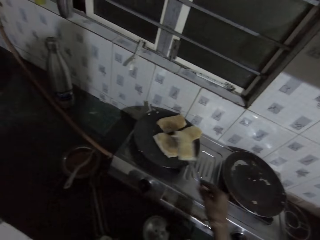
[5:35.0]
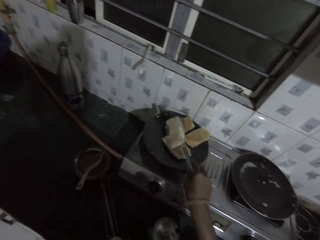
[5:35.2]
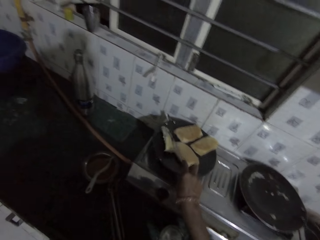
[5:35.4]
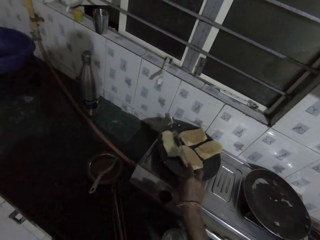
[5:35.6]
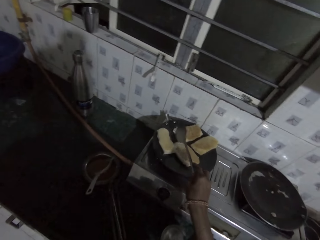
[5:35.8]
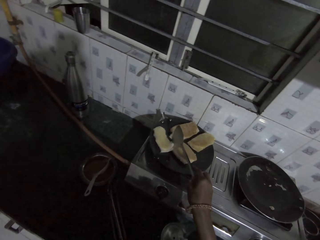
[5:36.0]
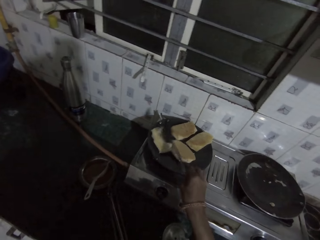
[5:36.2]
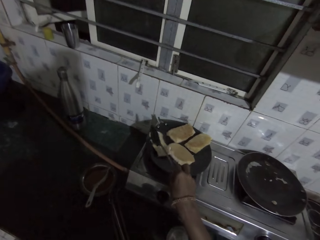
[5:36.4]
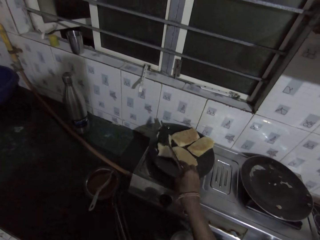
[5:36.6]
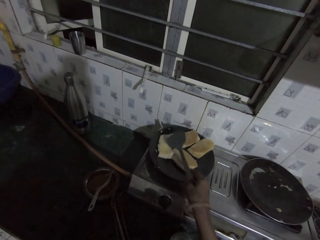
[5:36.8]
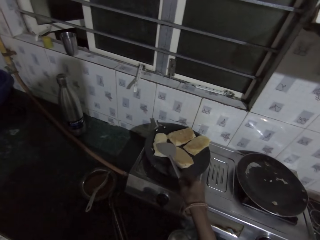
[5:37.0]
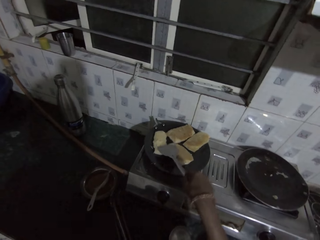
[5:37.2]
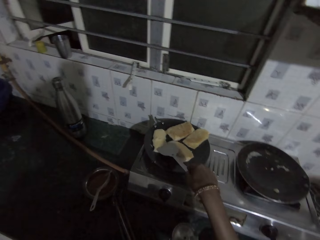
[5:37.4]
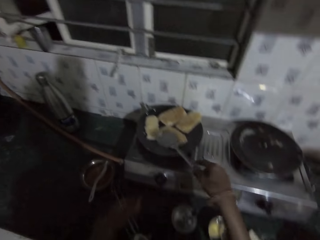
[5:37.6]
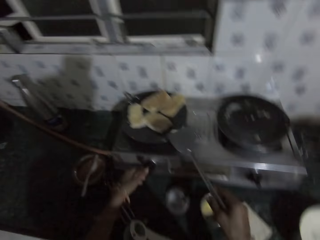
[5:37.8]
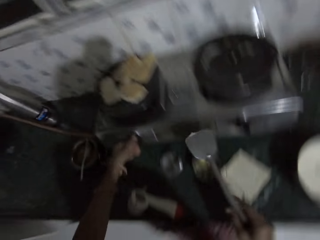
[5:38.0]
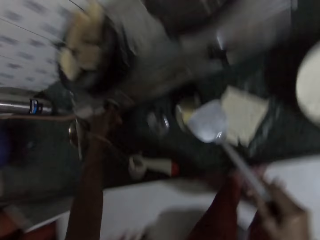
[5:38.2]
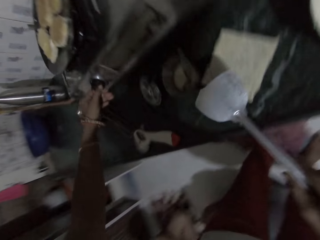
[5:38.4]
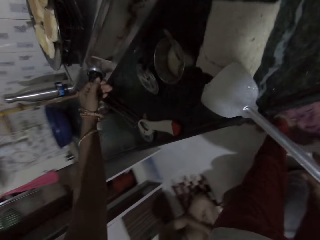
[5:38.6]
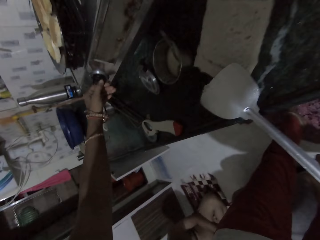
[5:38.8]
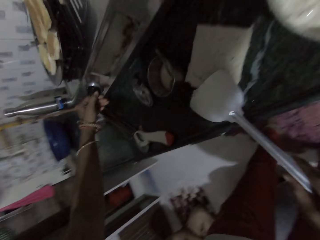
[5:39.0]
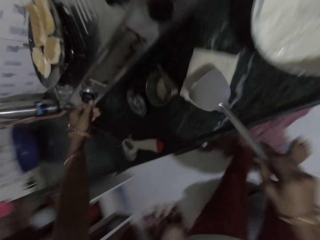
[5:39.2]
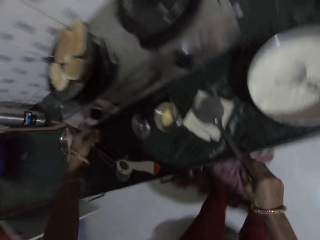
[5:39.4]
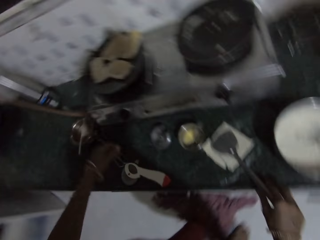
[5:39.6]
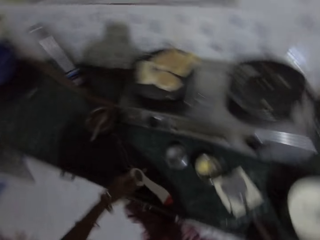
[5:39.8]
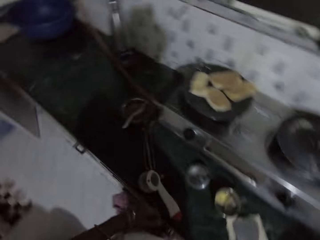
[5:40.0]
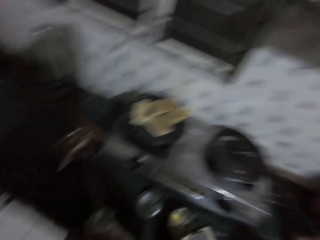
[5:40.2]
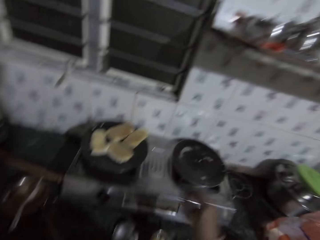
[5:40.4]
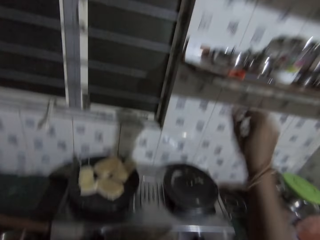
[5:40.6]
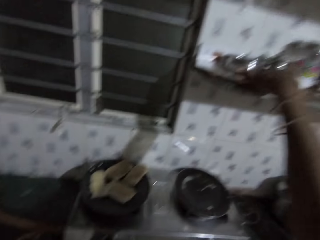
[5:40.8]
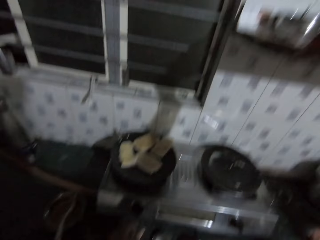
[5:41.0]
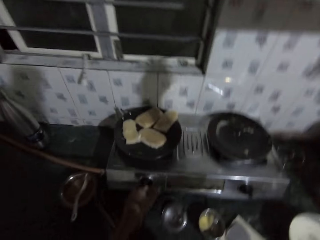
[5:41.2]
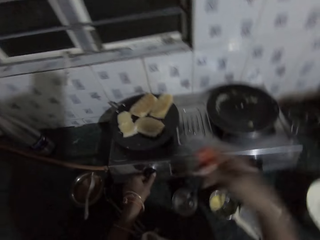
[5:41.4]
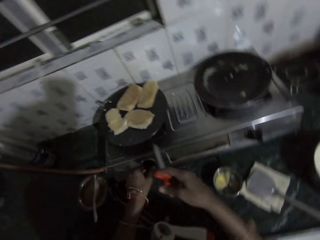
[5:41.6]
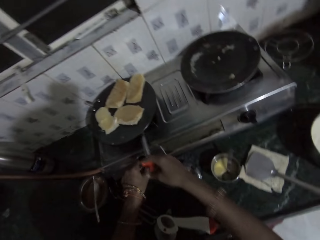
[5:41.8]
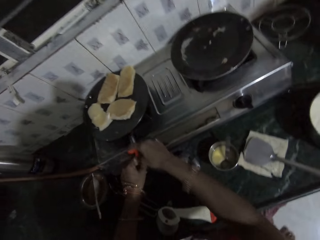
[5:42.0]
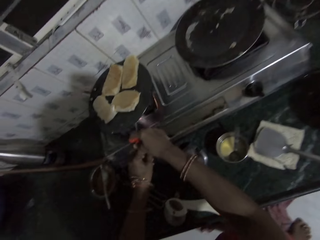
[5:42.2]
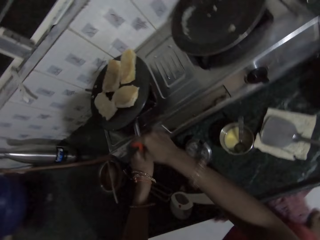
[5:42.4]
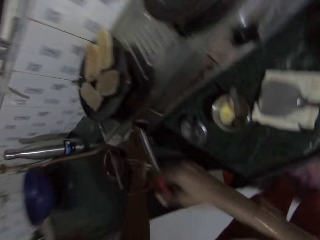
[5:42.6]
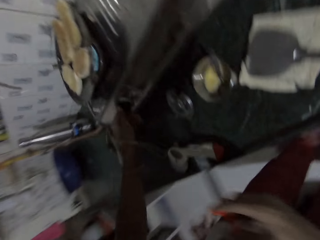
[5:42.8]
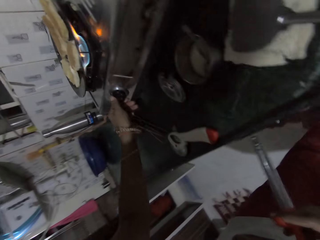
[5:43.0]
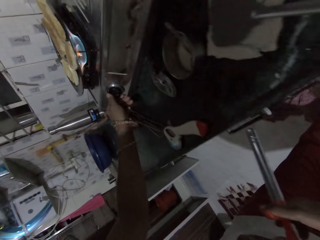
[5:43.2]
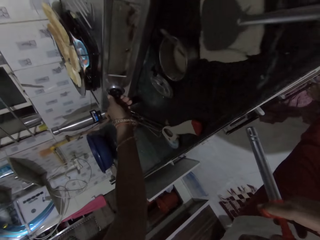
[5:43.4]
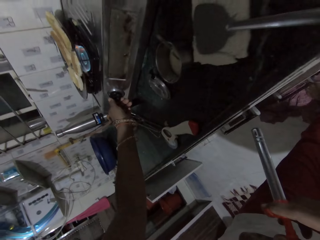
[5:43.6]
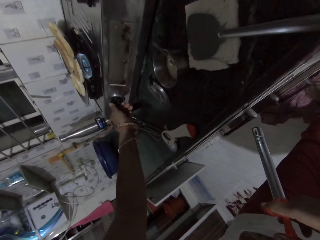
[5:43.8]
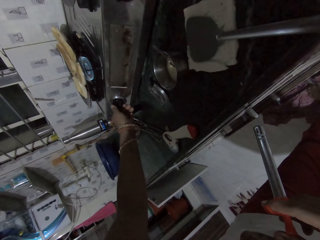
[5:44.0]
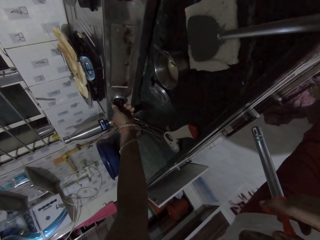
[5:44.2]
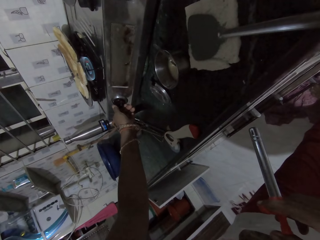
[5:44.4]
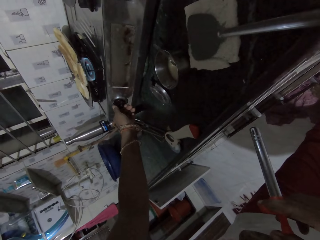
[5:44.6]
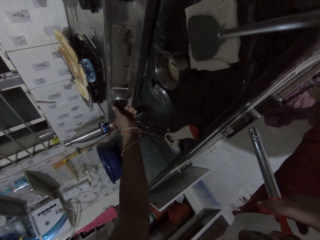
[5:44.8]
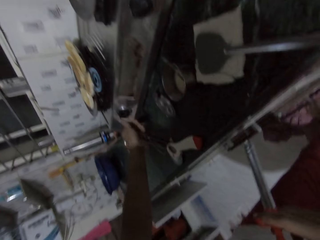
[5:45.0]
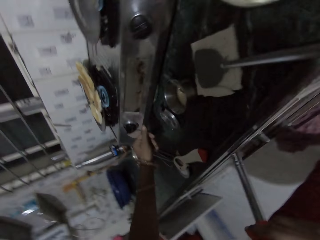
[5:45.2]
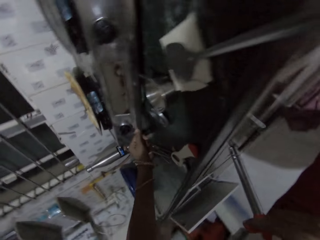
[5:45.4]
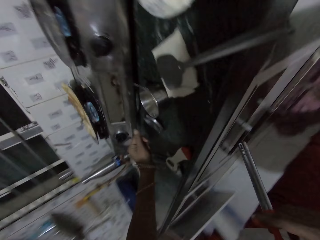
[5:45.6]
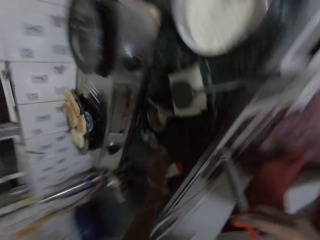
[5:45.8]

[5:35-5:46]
The camera wearer puts the sandwich in the spoon in the frying pan on the cooker. She adjusts the cooker switch with her right hand. She places the spoon in her right hand on the slice of bread on the countertop. She picks a lighter from a cabinet with her right hand. She ignites the cooker on the countertop with the lighter in her right hand. She adjusts the cooker switch with her left hand.

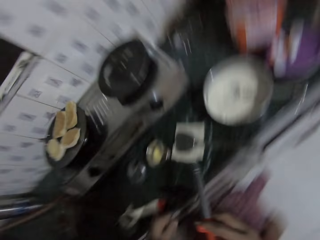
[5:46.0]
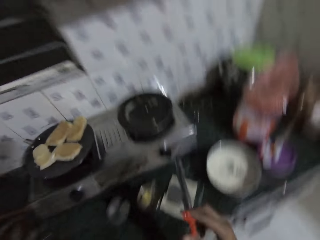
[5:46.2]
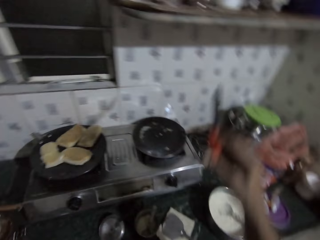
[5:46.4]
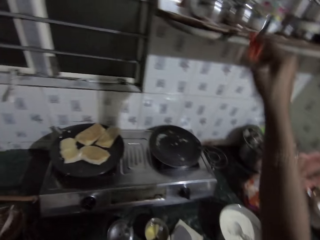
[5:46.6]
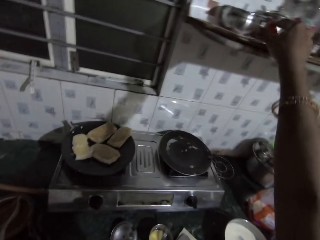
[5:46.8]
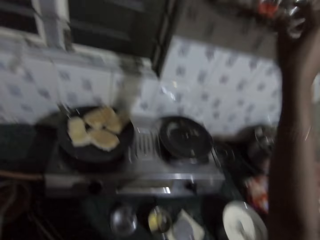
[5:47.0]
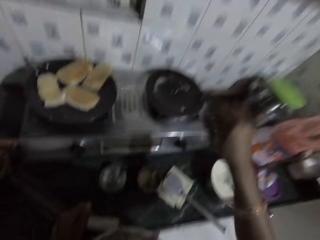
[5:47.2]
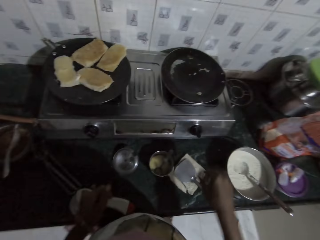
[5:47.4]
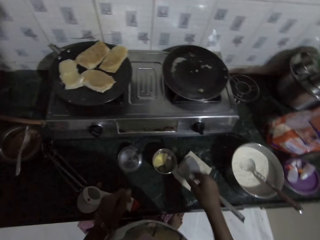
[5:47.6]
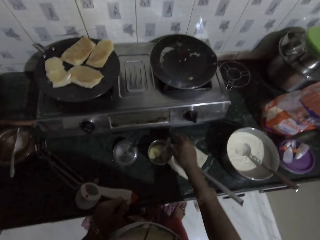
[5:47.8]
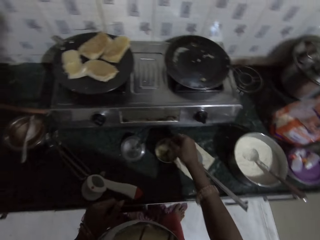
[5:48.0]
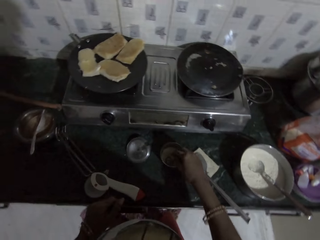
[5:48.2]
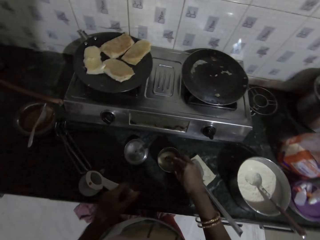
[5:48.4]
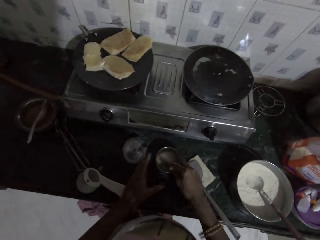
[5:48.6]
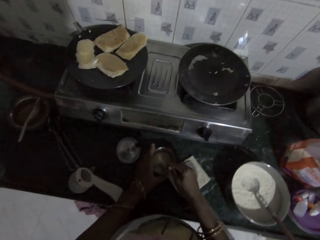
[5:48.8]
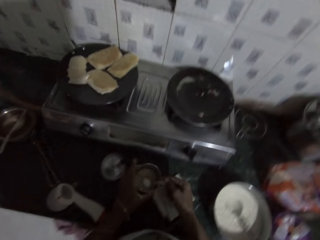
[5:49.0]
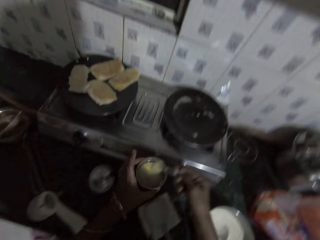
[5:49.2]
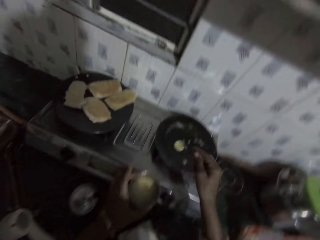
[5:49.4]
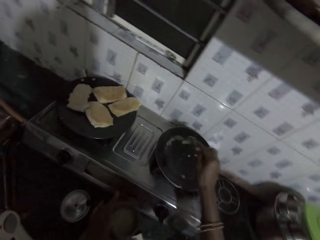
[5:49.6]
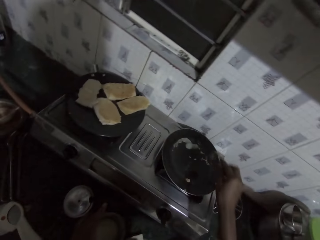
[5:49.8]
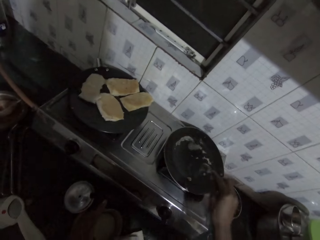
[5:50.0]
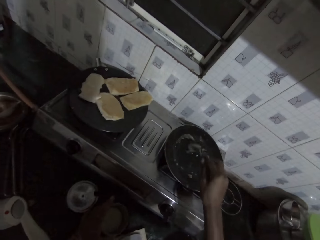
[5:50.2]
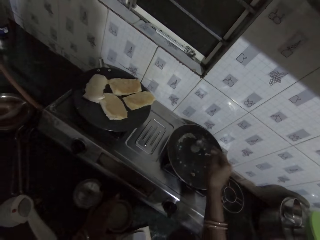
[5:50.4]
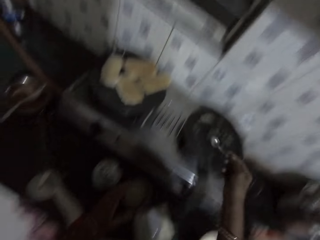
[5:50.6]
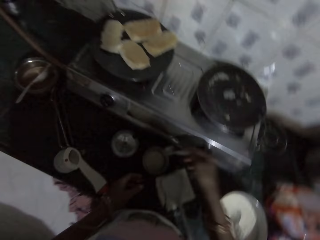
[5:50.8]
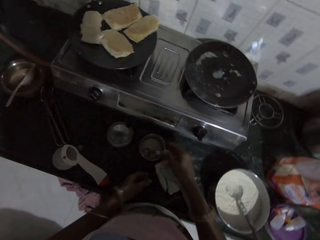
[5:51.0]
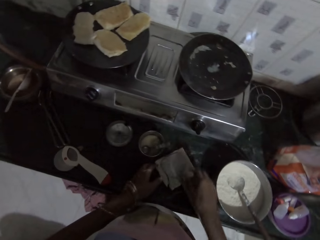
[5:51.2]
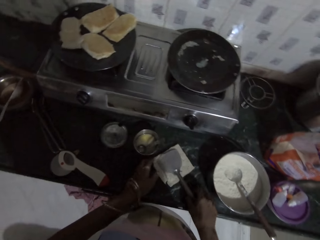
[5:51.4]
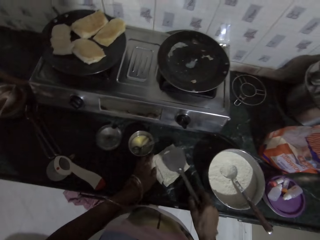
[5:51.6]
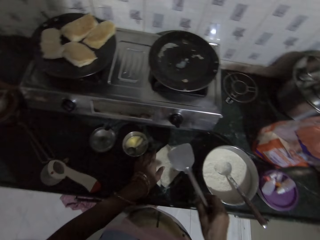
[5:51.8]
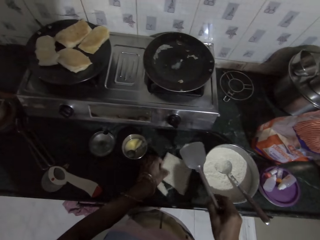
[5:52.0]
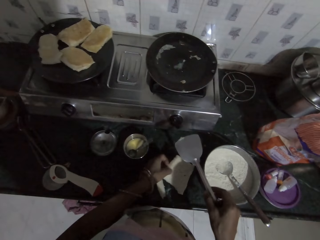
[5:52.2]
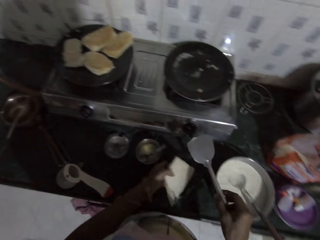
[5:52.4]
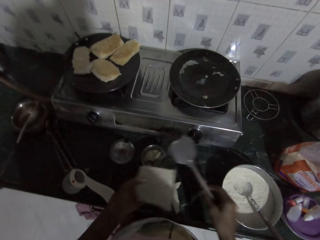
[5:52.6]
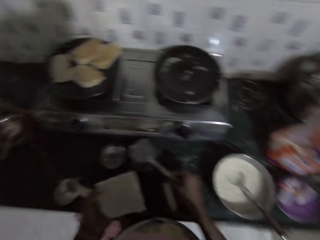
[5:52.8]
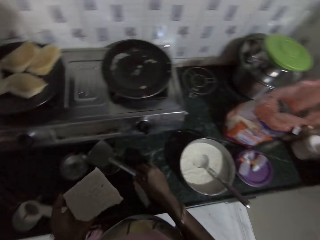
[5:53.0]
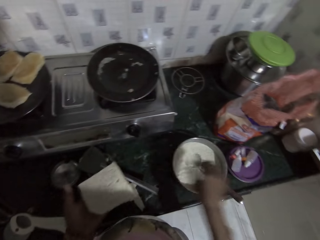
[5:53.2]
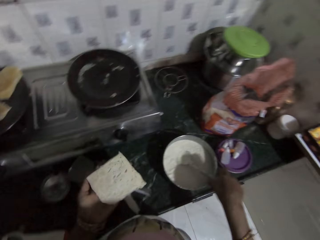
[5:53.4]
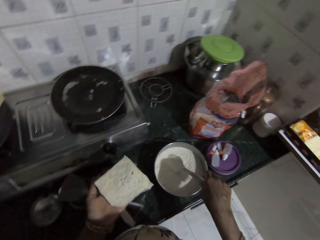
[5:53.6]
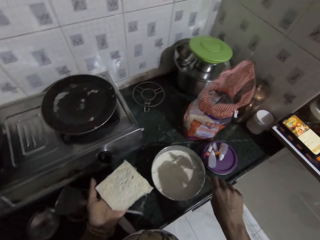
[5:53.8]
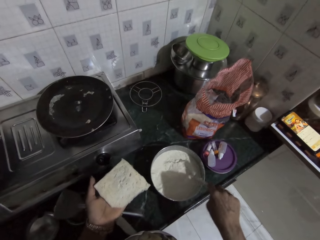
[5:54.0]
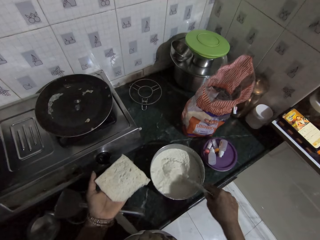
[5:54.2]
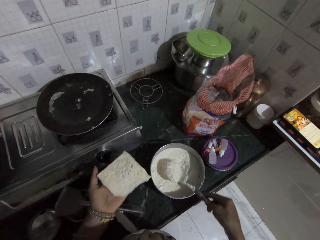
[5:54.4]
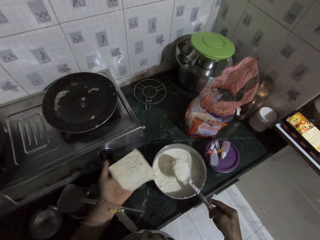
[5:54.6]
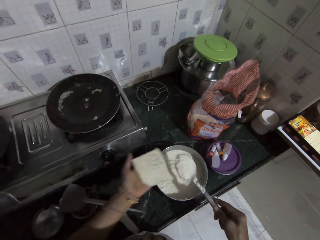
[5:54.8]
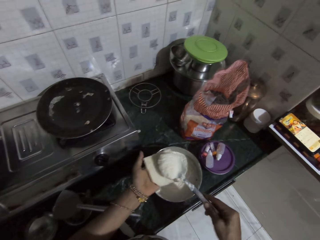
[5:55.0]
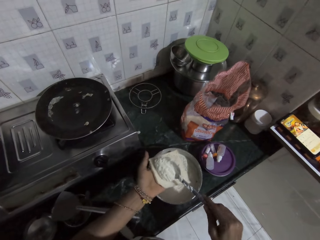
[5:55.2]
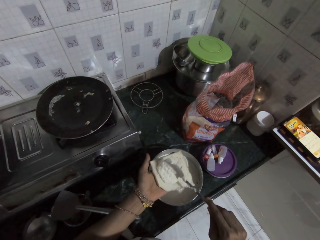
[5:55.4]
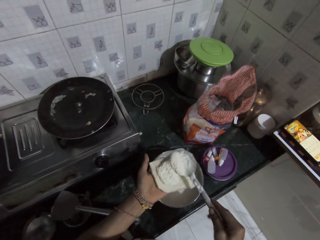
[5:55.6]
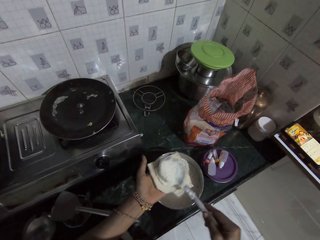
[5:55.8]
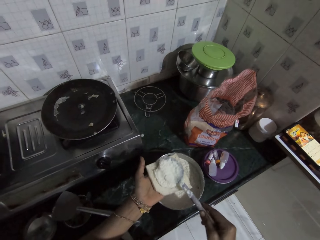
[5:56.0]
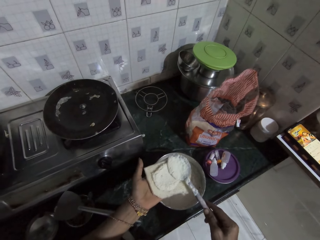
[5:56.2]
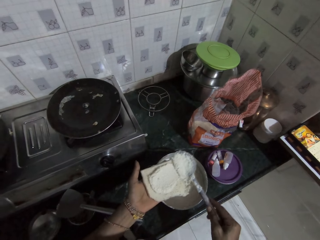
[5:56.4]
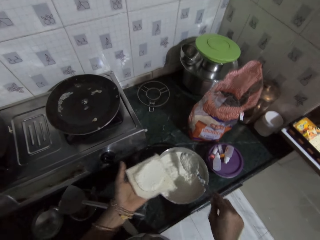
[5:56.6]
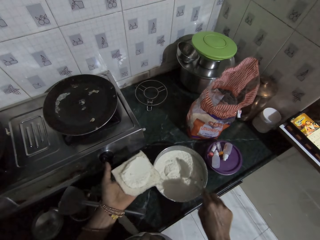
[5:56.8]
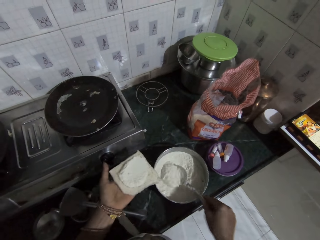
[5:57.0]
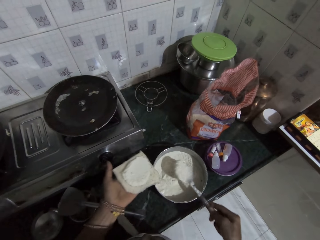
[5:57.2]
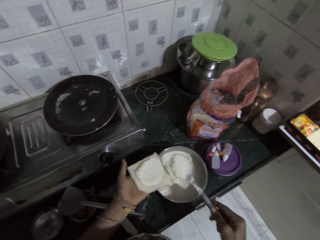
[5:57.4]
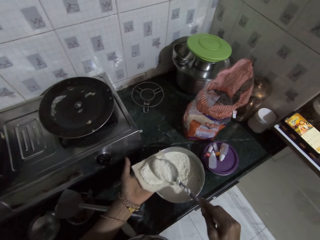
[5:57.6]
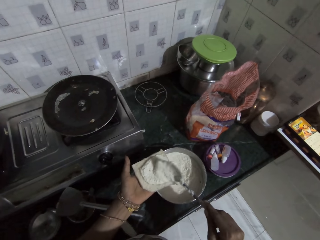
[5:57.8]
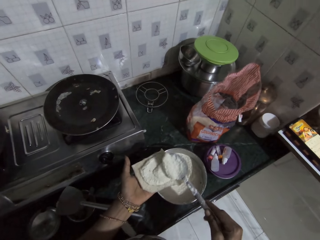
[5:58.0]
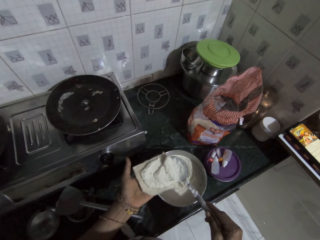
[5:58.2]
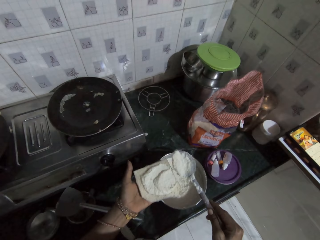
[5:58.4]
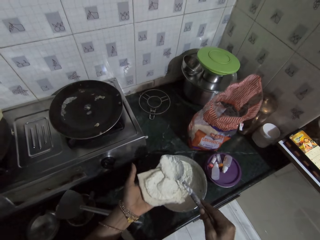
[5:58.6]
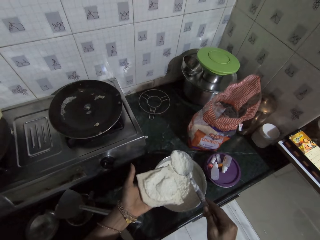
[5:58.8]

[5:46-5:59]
The camera wearer drops the lighter on the cabinet with her right hand. She stirs raw egg in a bowl on the countertop with a spoon in her right hand. She picks up the bowl of raw egg or cooking oil from the countertop with her left hand. She scoops raw egg from the bowl of raw egg with the spoon in her right hand. She spreads the raw egg on the mini frying pan on the cooker with the spoon in her right hand. She picks the spoon from the slice of bread on the countertop with her right hand. She drops the bowl of raw egg in her left hand on the countertop. She puts the cooking oil in the pan. She drops the spoon in her right hand in the bowl of raw egg on the countertop. She picks the slice of bread from the countertop with her left hand. She drops the spoon in her right hand on the bowl of raw egg on the countertop. She holds the spoon in the pan of stuffing on the countertop with her right hand. She scoops stuffing from the pan of stuffing with the spoon in her right hand. She spreads stuffing on the slice of bread in her right hand with the spoon in her right hand.
